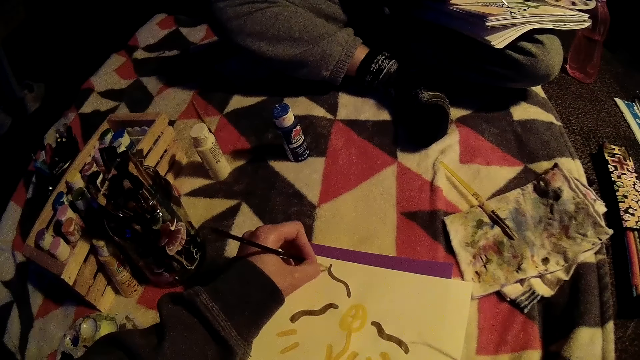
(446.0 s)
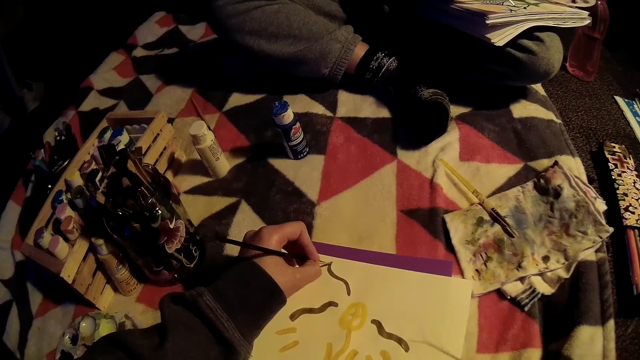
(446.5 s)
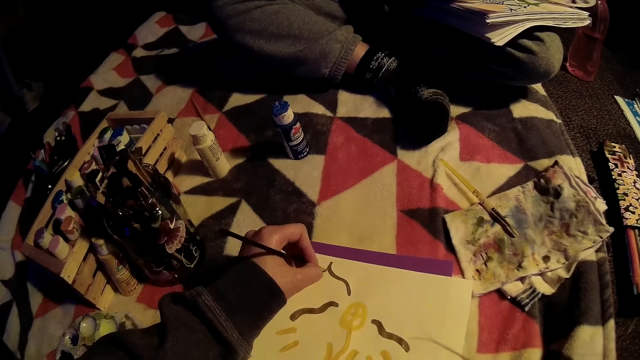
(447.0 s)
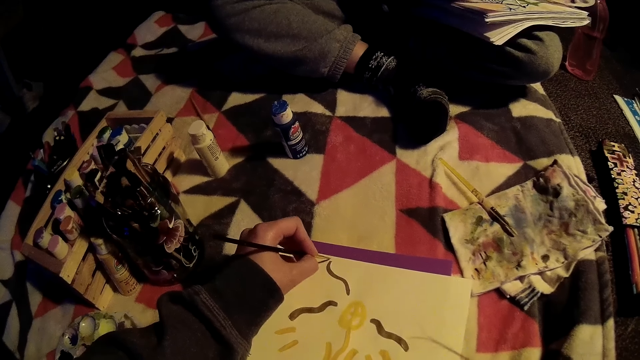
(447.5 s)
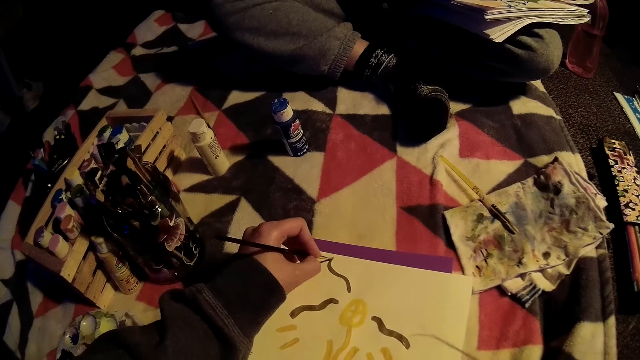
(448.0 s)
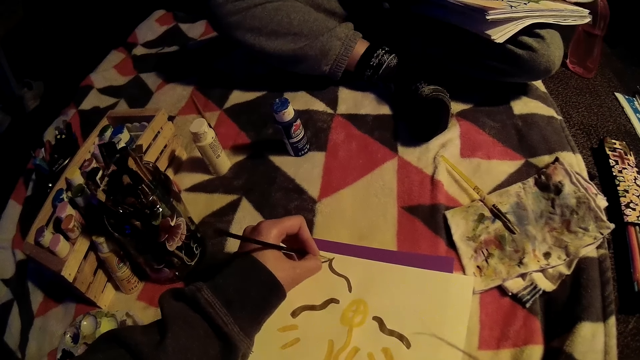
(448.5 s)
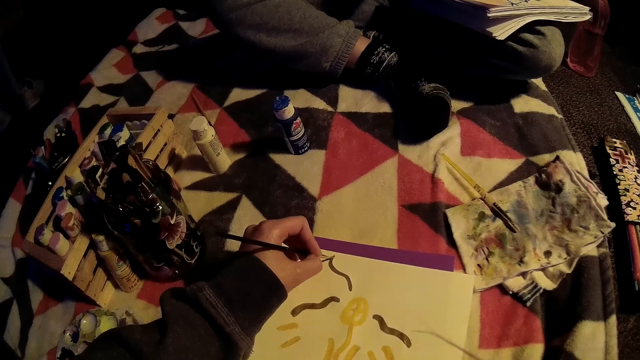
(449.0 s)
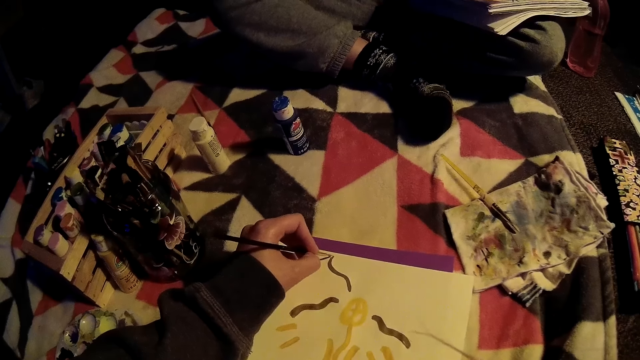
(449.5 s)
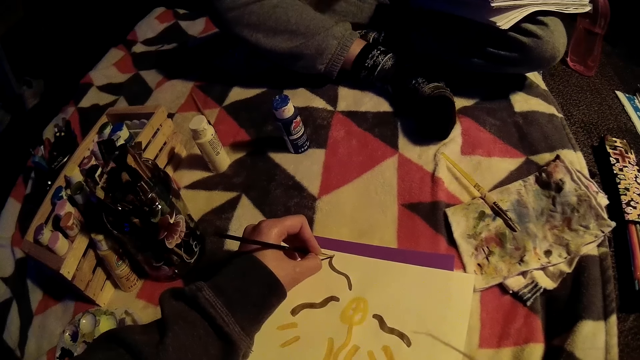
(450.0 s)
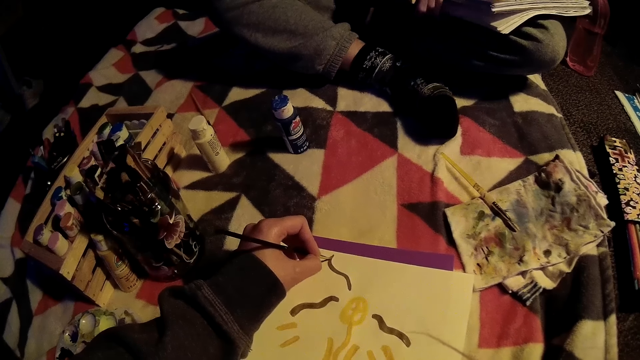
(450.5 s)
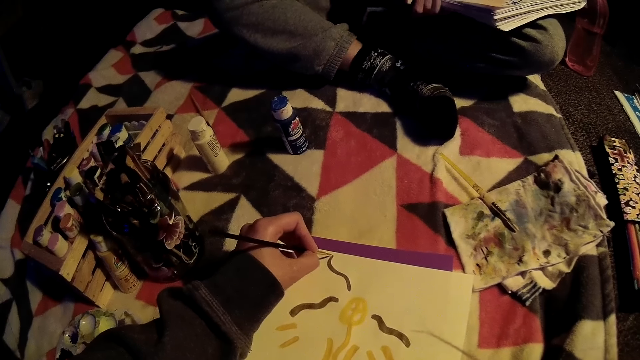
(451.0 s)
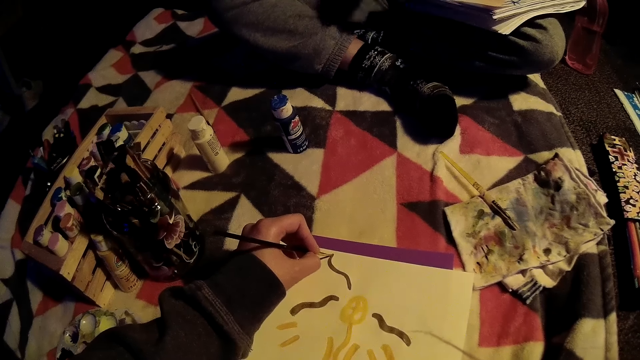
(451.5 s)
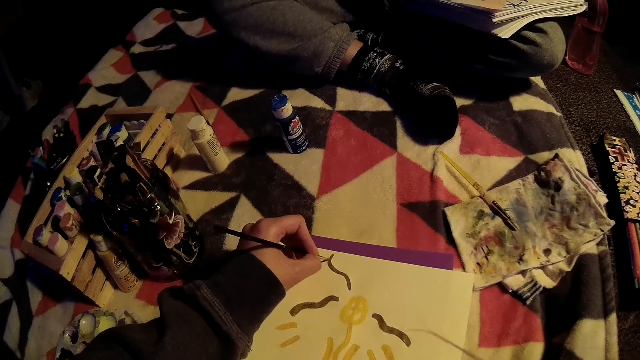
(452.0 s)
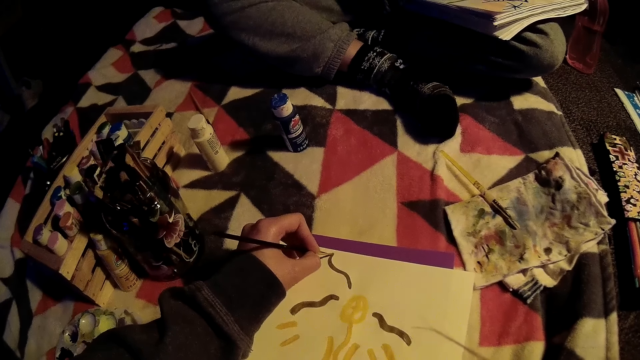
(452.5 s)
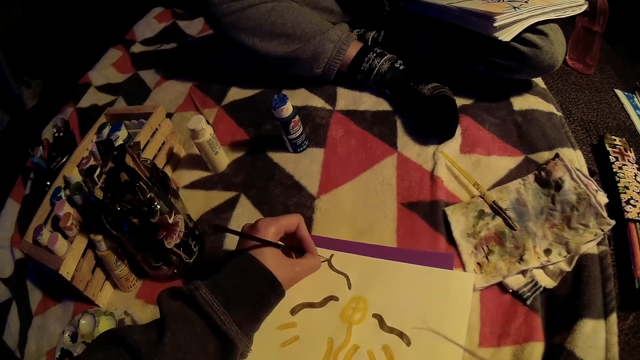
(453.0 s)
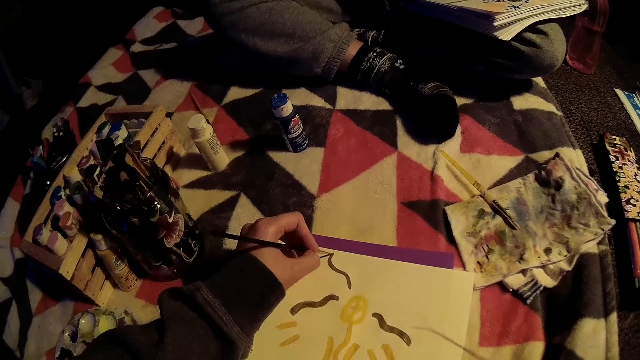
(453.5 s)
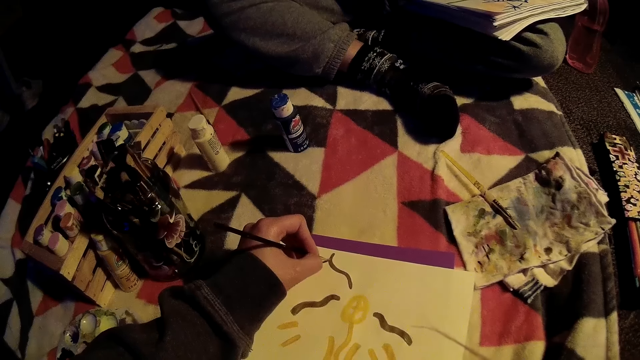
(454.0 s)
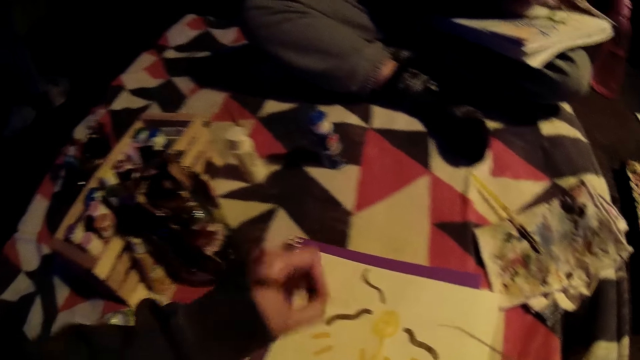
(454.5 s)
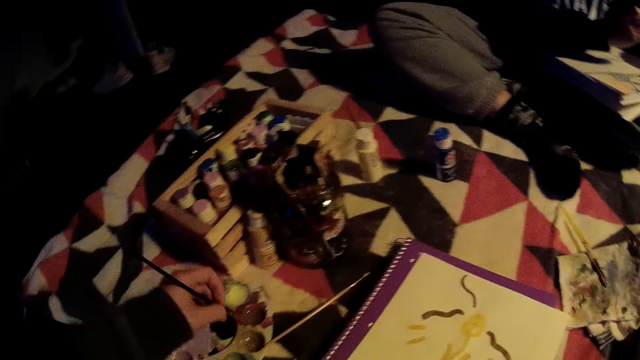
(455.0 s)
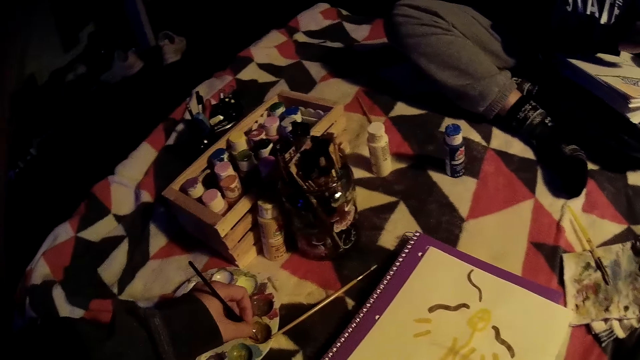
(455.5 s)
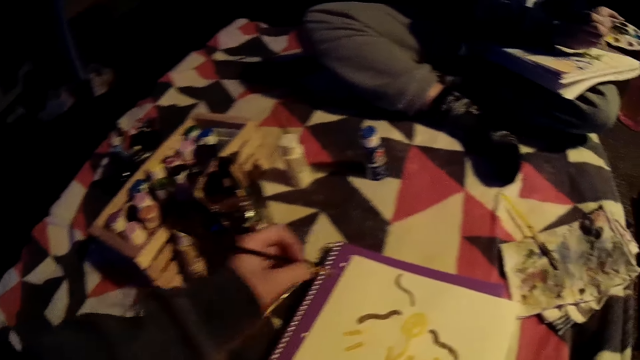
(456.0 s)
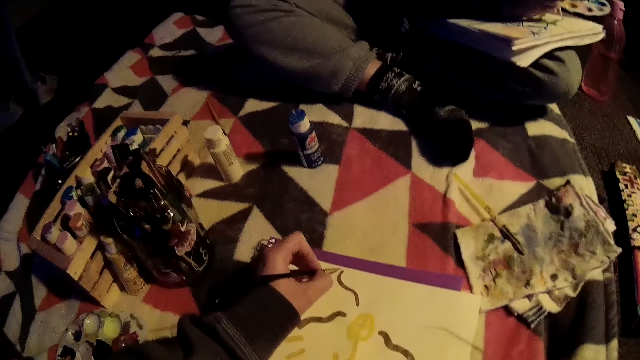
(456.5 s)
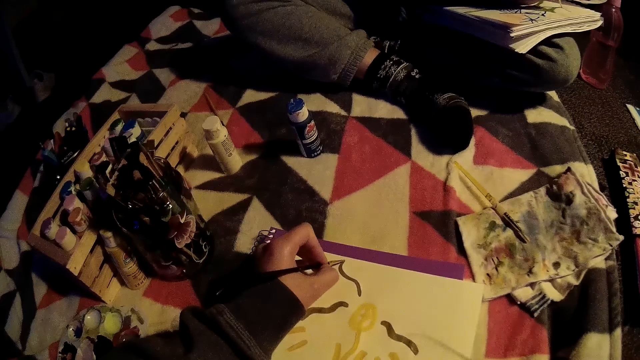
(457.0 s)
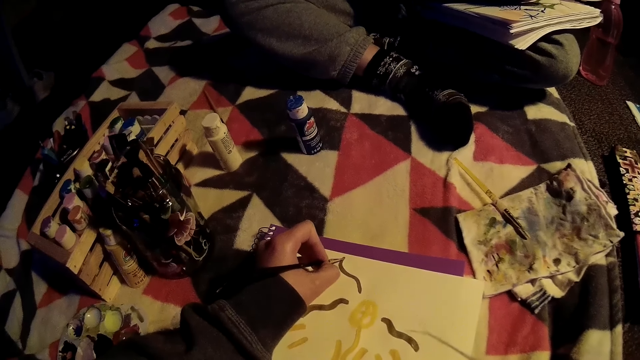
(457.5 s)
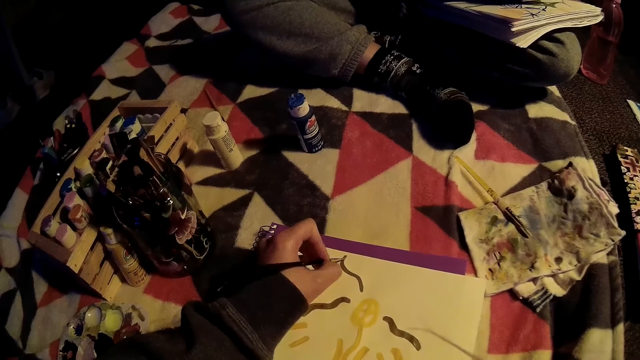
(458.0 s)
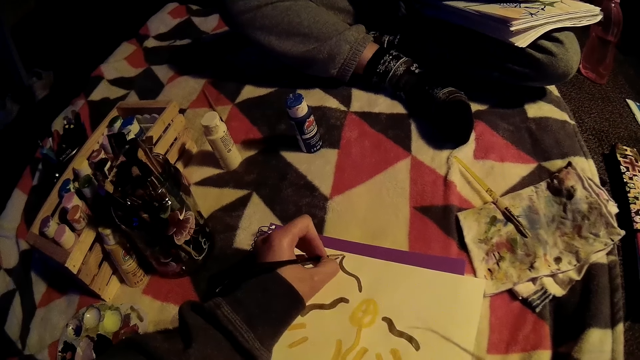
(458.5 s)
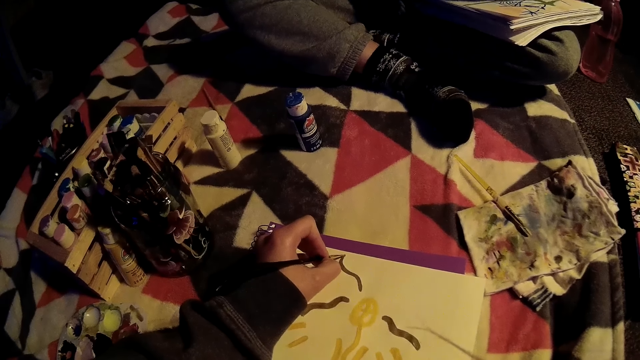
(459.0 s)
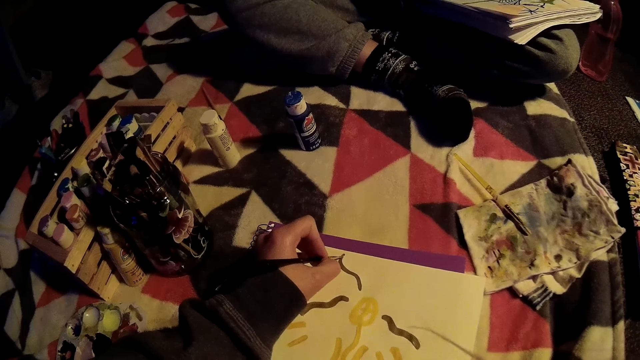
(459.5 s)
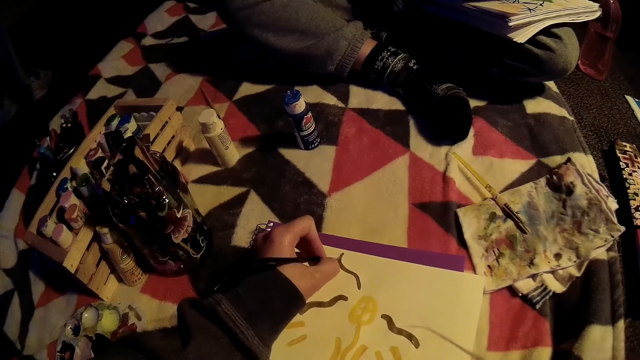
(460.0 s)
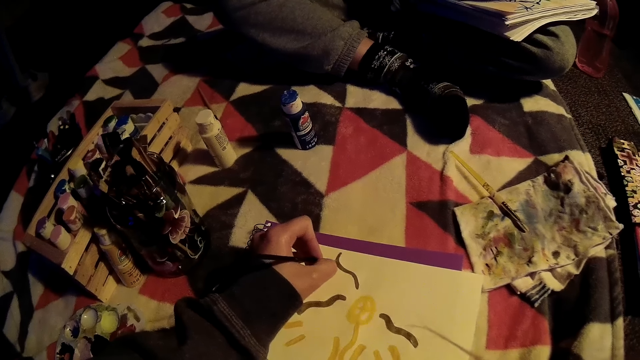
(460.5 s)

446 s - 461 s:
The girl takes ink from the palette with the brush in her right hand. The camera wearer takes ink from the palette with the brush in her left hand. She paints on the canvas with the brush in her left hand. The girl paints on the canvas with the brush in her right hand.

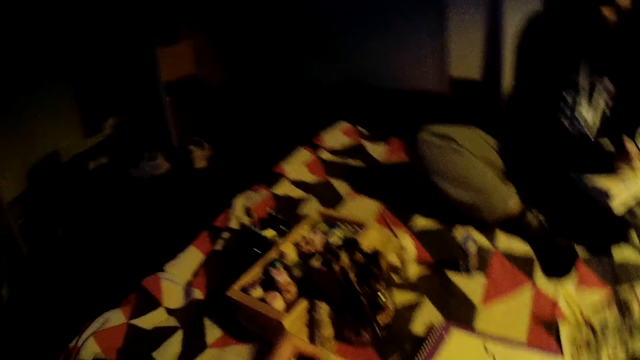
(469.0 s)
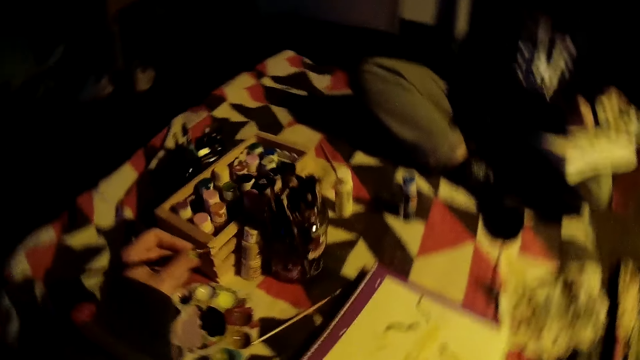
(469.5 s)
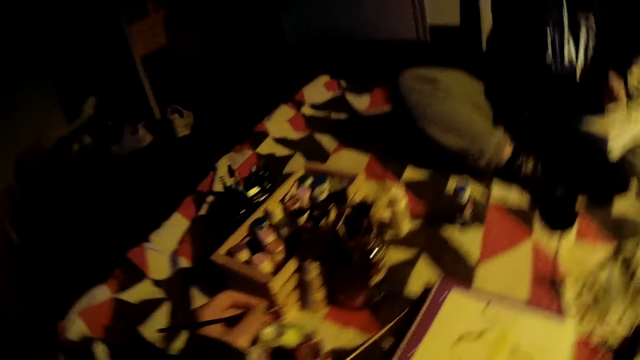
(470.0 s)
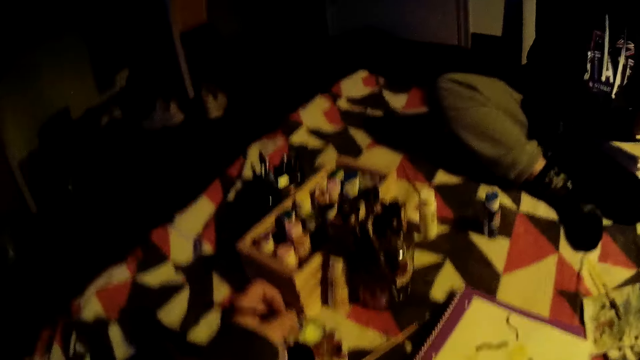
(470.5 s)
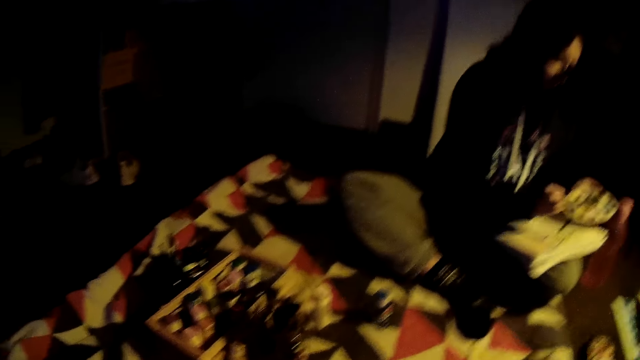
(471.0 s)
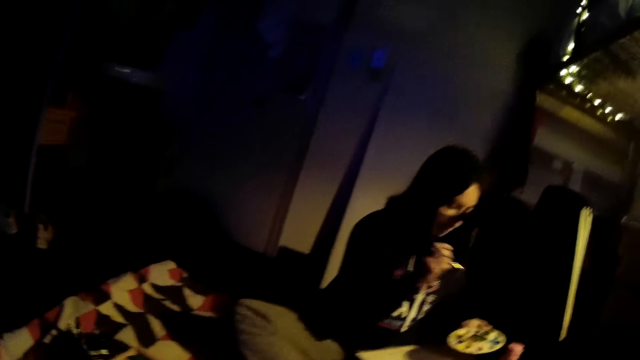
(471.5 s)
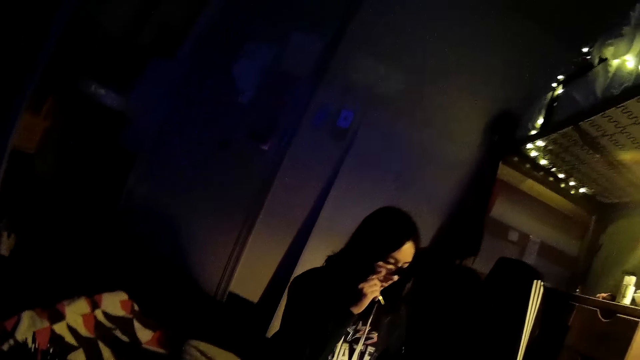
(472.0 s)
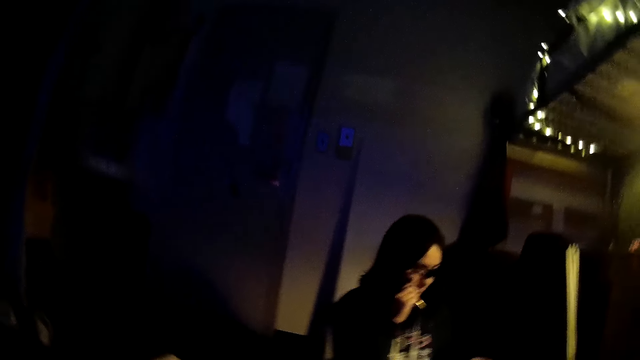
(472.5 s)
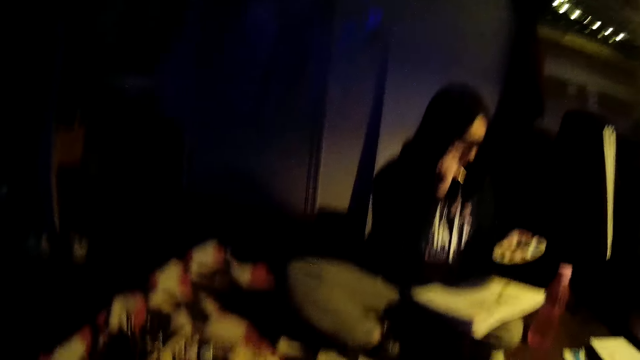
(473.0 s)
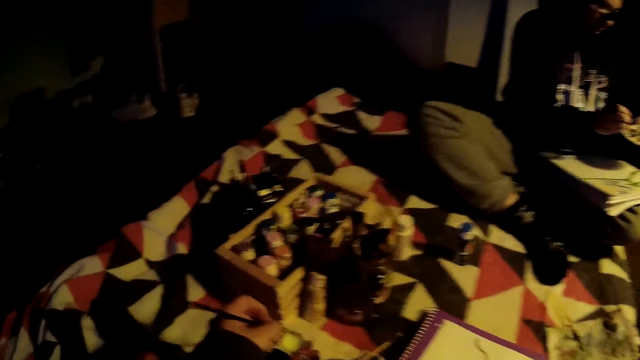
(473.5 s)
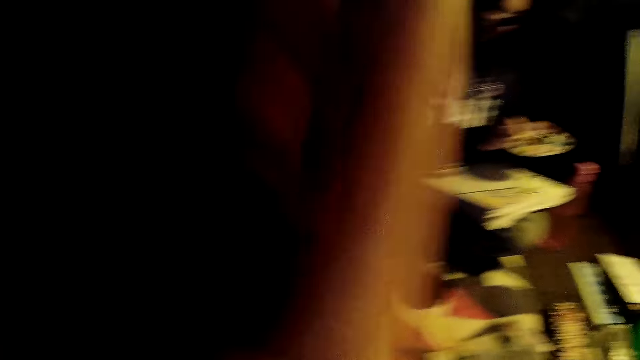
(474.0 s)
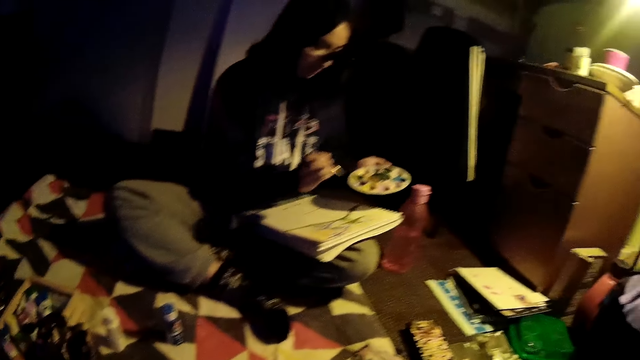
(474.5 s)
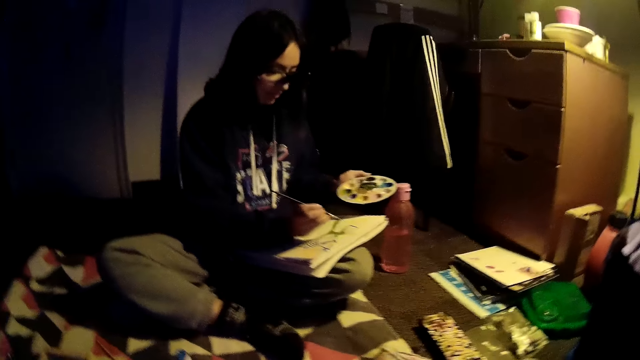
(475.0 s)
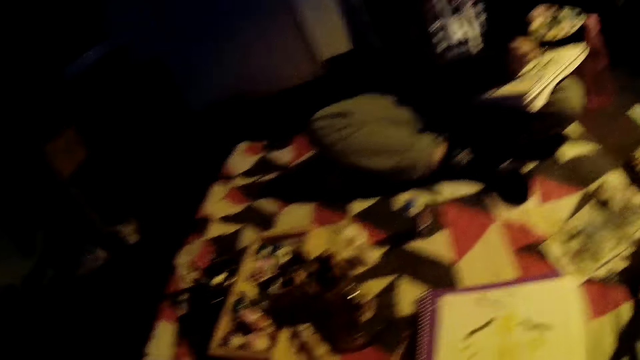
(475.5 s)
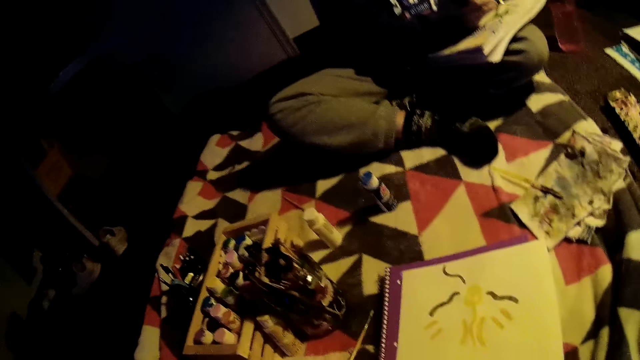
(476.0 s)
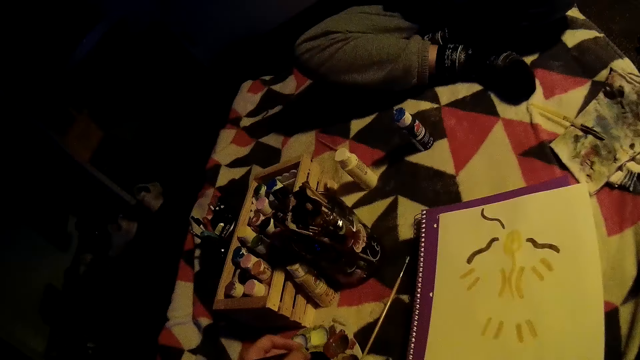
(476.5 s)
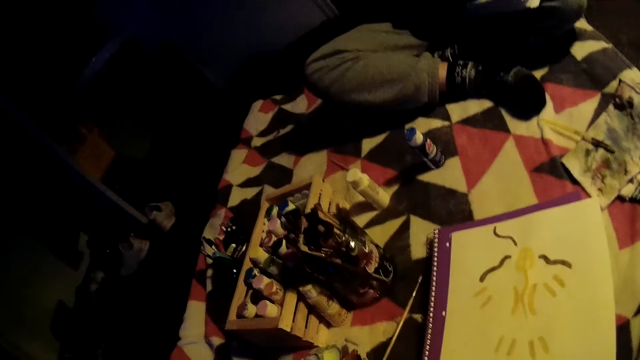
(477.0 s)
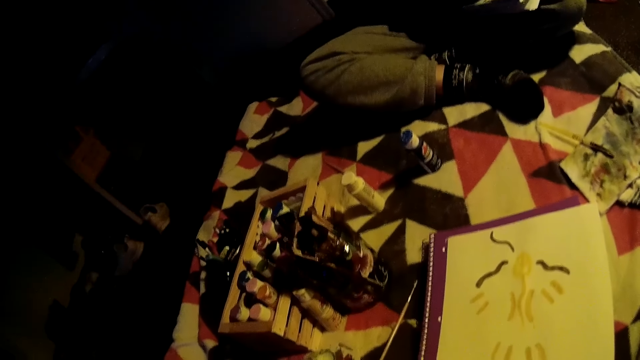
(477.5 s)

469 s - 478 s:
The girl adjusts her glasses with her right hand. The camera wearer takes paint from the paint palette. The girl takes ink from the palette with the brush in her right hand. The girl paints on the canvas with the brush in her right hand.
